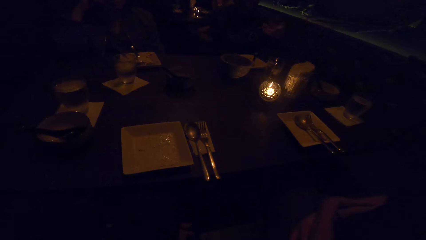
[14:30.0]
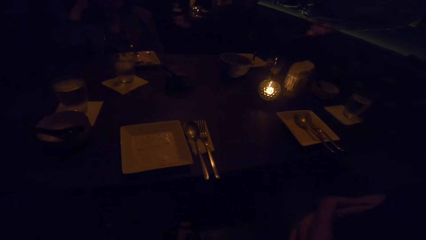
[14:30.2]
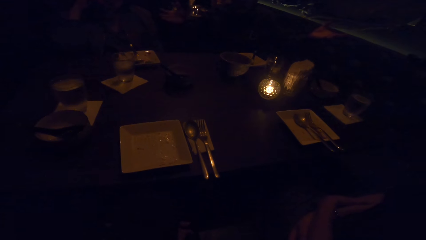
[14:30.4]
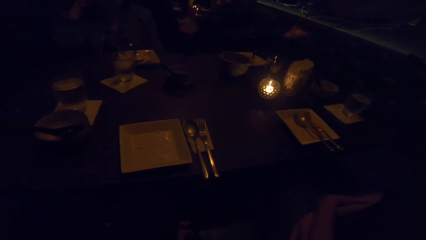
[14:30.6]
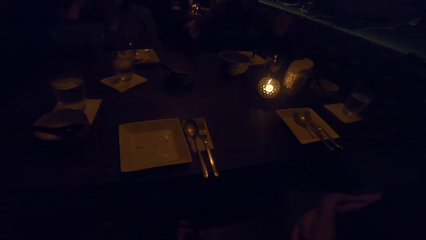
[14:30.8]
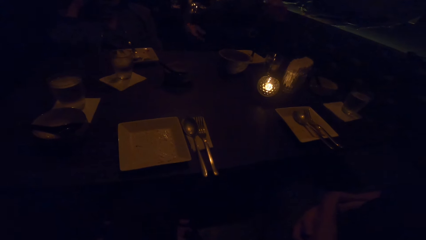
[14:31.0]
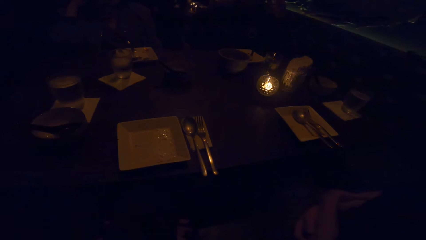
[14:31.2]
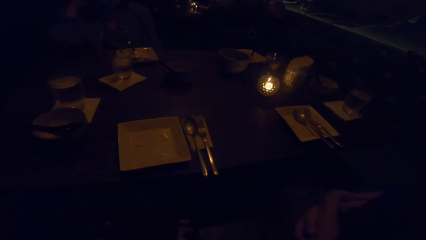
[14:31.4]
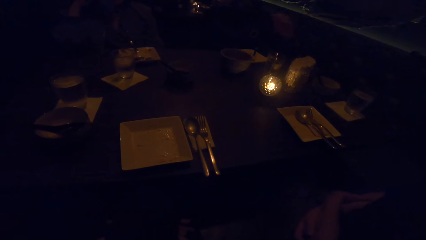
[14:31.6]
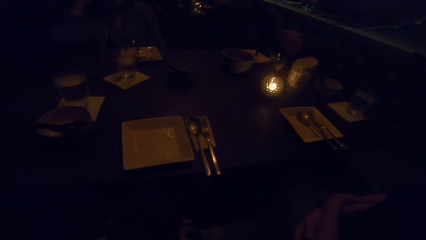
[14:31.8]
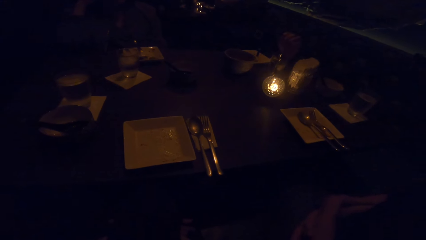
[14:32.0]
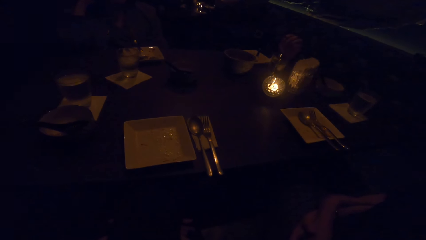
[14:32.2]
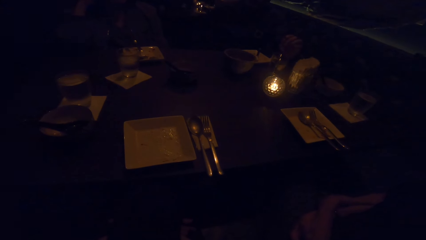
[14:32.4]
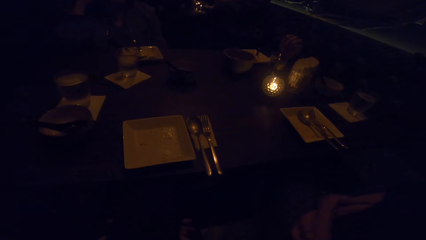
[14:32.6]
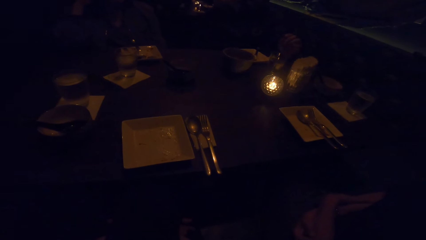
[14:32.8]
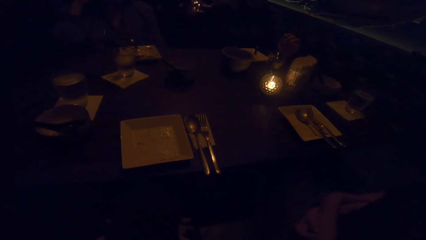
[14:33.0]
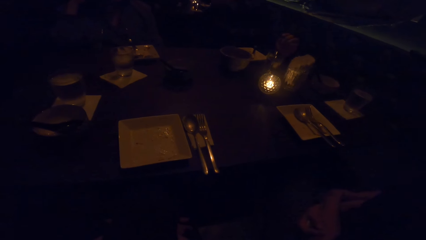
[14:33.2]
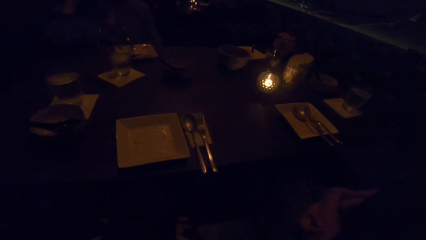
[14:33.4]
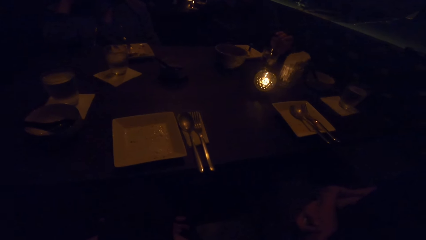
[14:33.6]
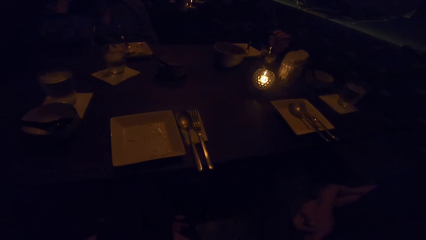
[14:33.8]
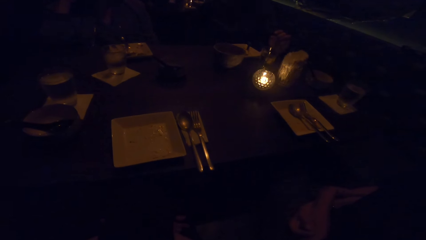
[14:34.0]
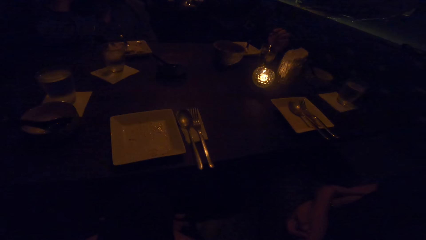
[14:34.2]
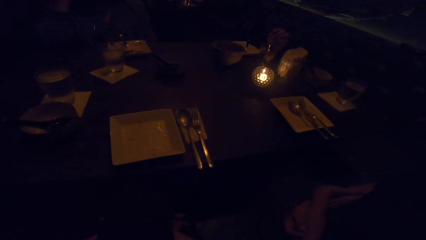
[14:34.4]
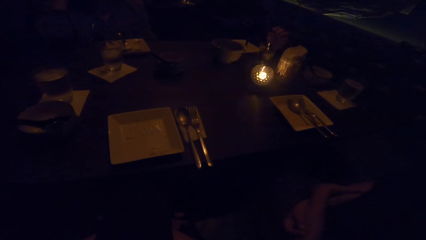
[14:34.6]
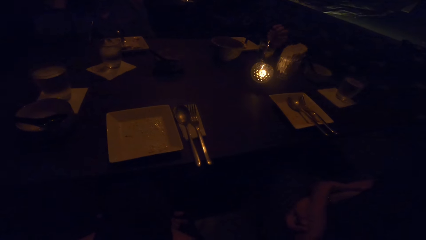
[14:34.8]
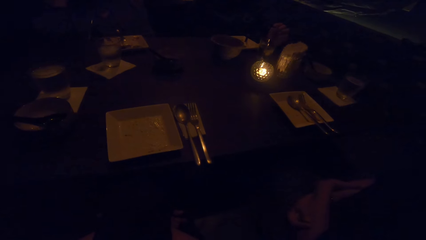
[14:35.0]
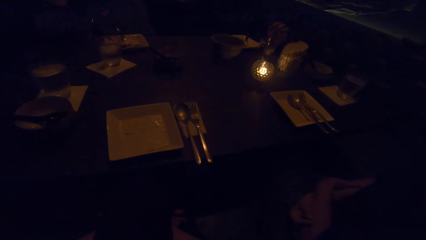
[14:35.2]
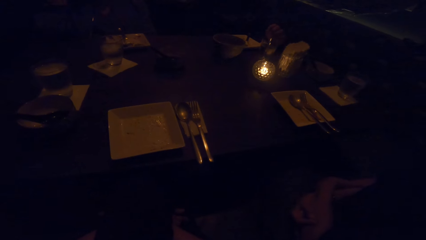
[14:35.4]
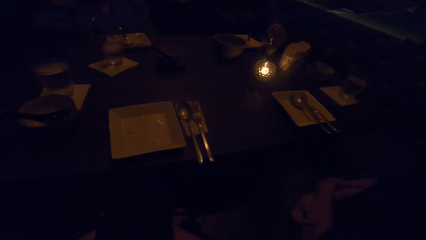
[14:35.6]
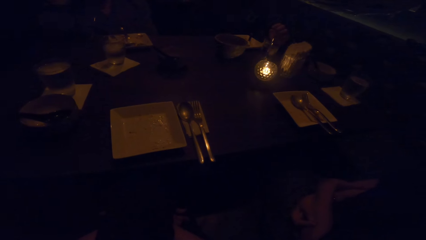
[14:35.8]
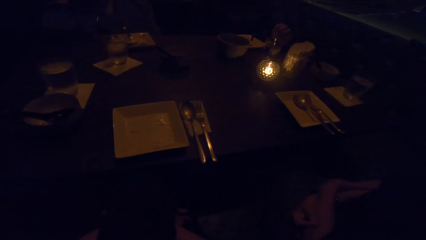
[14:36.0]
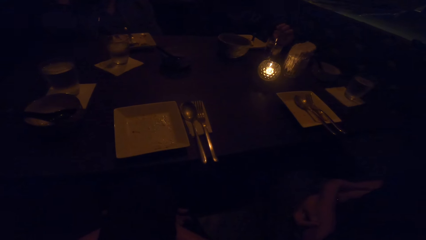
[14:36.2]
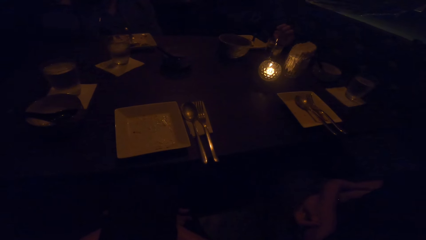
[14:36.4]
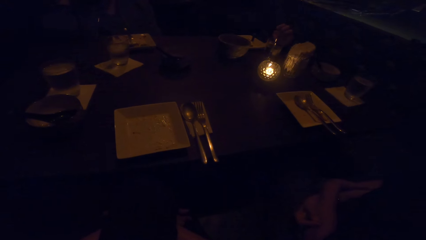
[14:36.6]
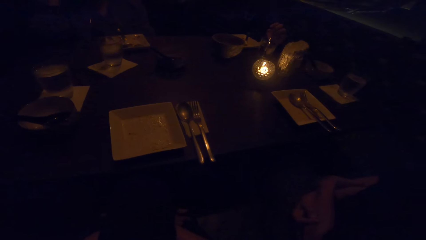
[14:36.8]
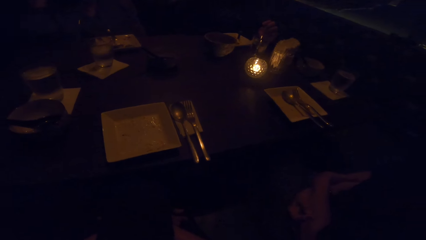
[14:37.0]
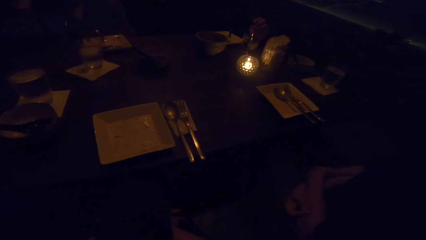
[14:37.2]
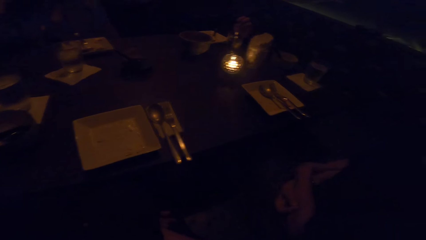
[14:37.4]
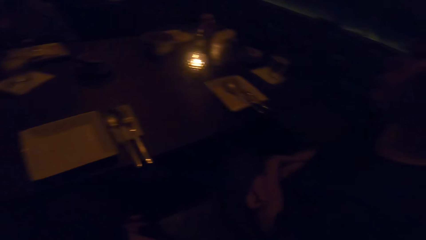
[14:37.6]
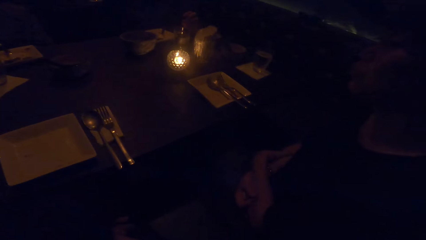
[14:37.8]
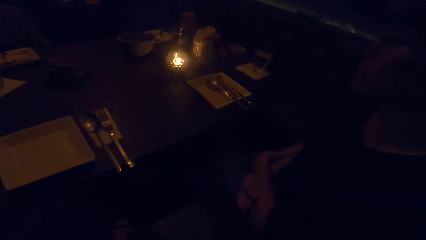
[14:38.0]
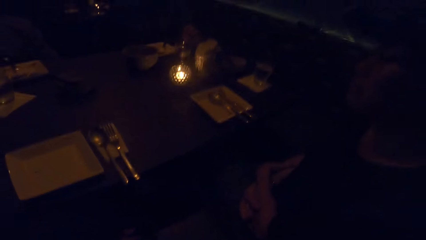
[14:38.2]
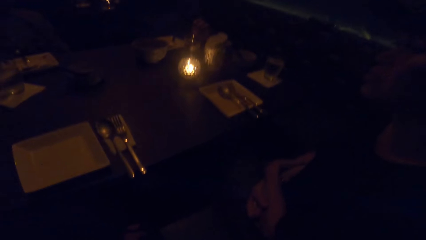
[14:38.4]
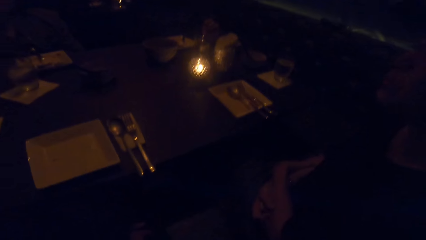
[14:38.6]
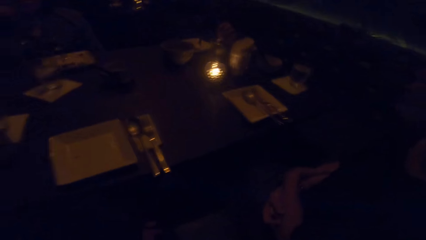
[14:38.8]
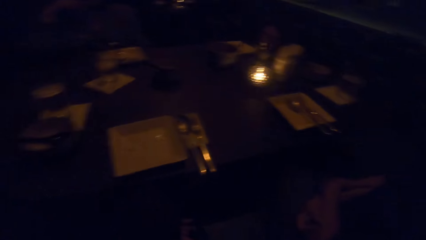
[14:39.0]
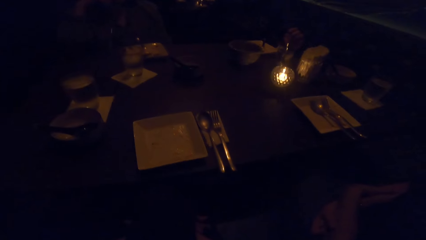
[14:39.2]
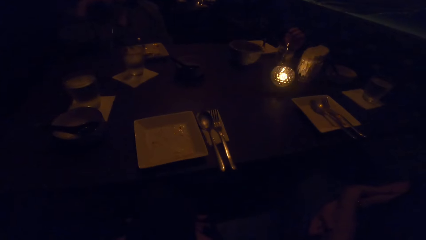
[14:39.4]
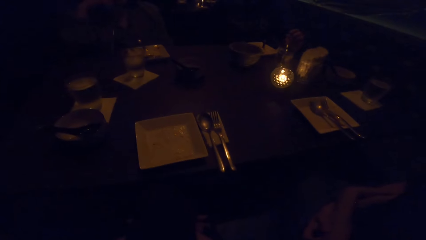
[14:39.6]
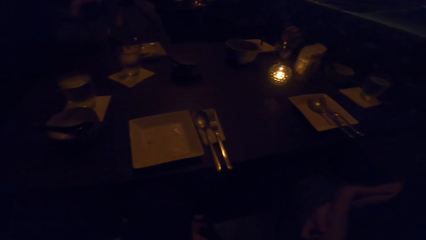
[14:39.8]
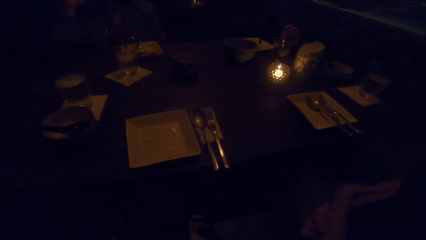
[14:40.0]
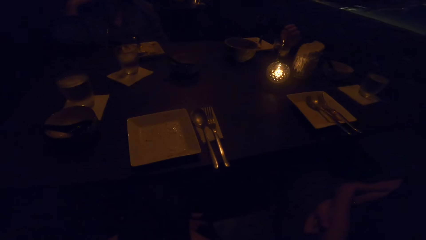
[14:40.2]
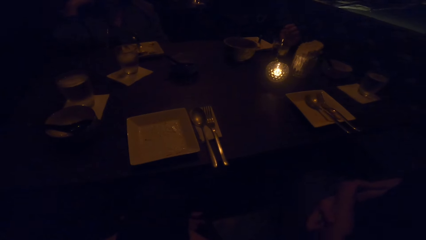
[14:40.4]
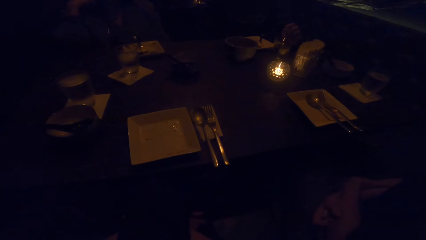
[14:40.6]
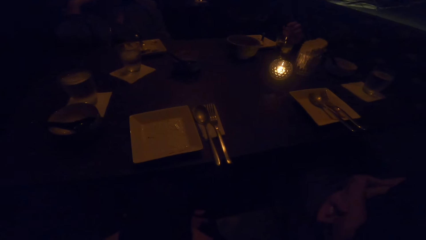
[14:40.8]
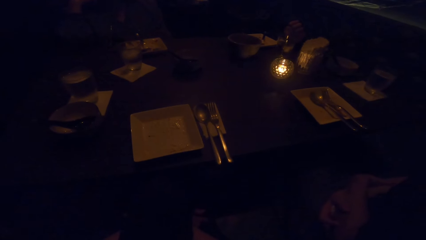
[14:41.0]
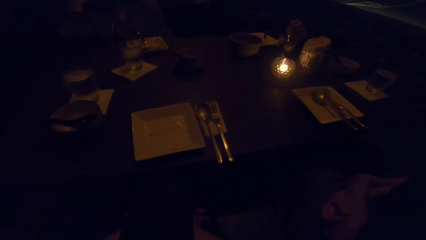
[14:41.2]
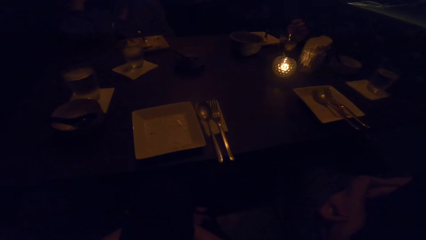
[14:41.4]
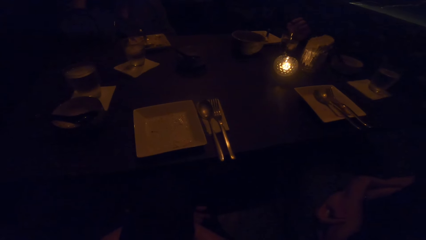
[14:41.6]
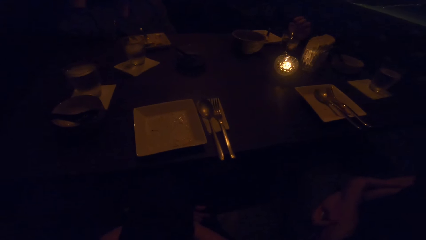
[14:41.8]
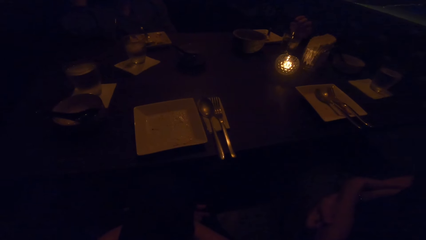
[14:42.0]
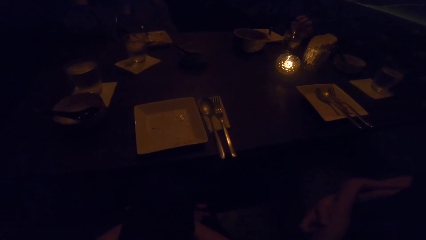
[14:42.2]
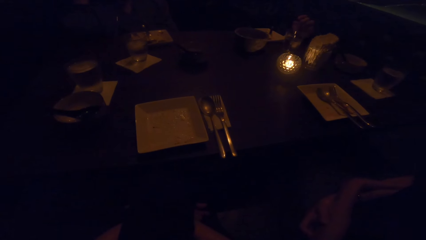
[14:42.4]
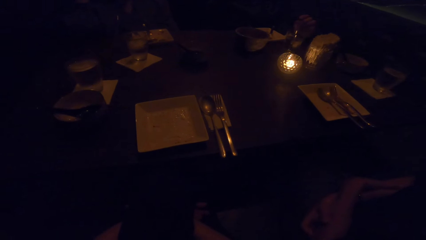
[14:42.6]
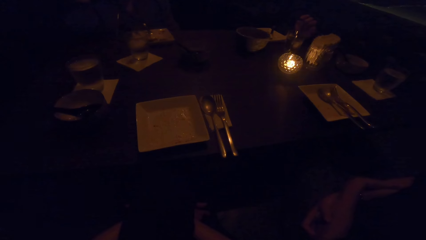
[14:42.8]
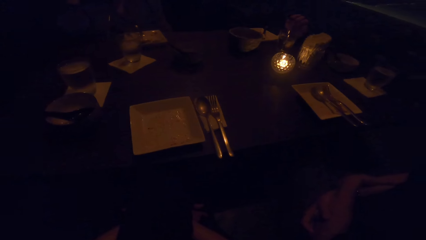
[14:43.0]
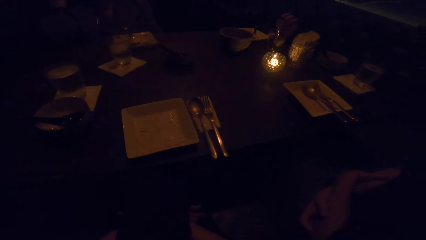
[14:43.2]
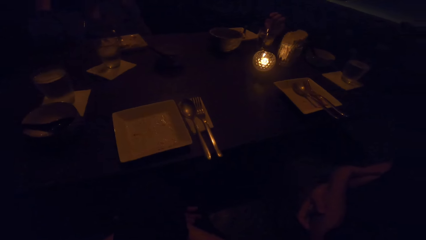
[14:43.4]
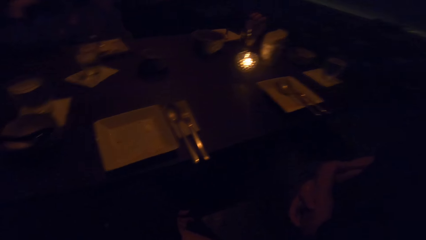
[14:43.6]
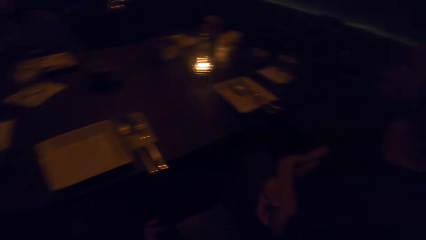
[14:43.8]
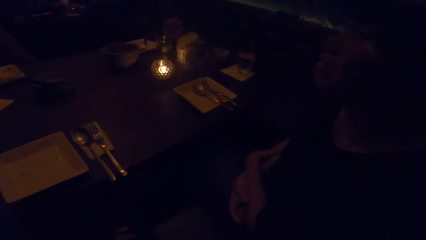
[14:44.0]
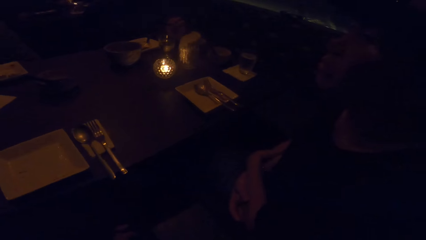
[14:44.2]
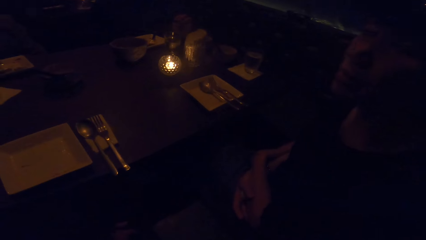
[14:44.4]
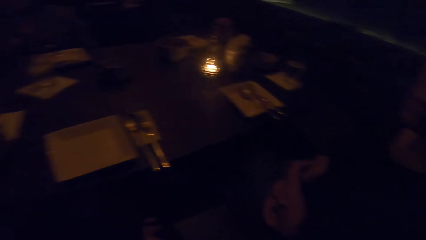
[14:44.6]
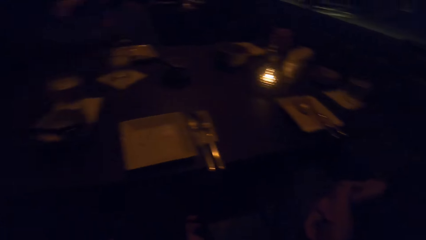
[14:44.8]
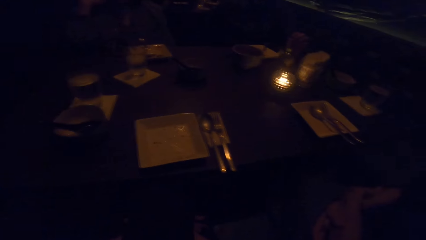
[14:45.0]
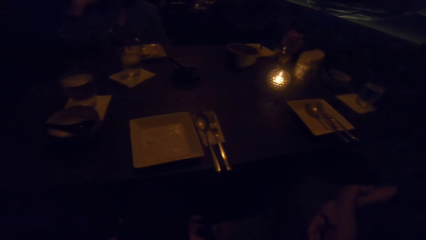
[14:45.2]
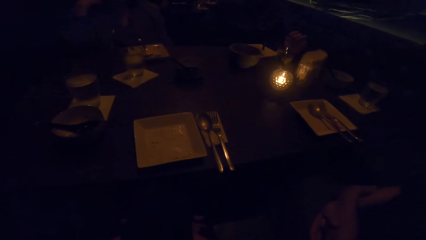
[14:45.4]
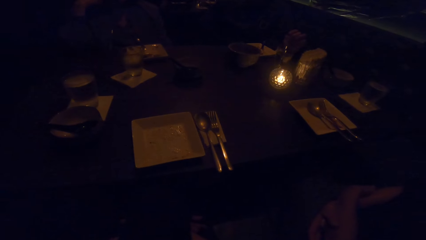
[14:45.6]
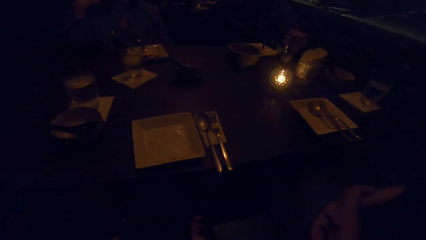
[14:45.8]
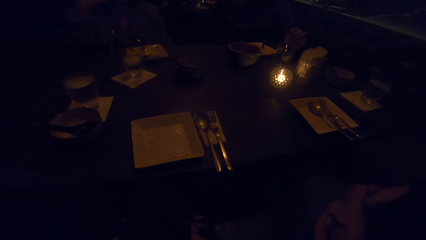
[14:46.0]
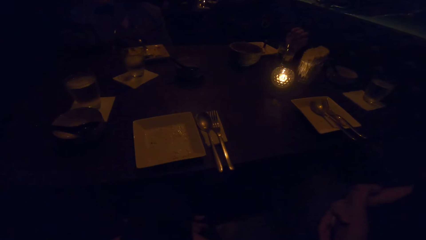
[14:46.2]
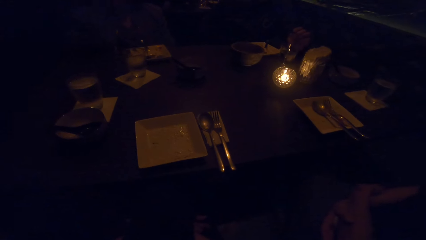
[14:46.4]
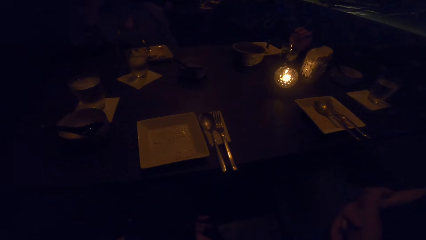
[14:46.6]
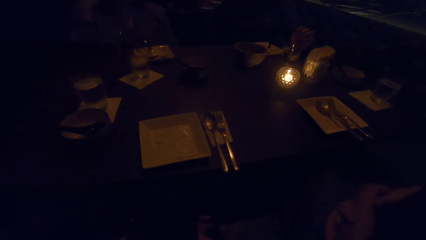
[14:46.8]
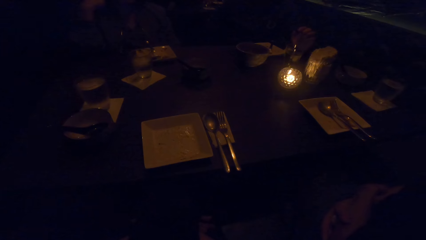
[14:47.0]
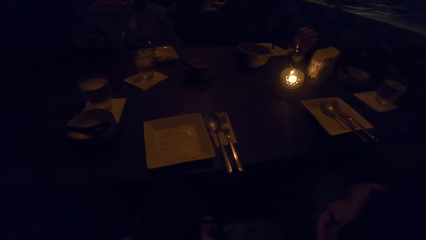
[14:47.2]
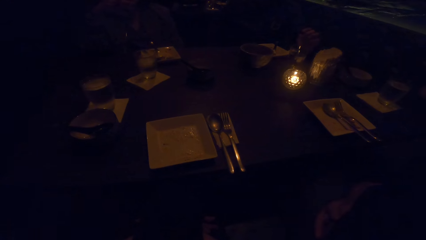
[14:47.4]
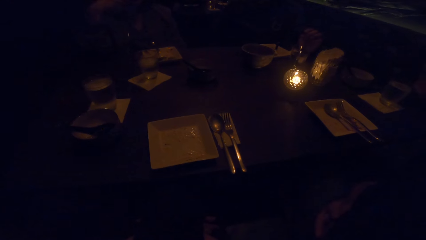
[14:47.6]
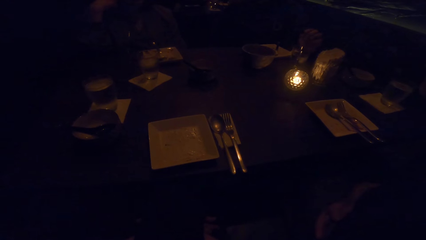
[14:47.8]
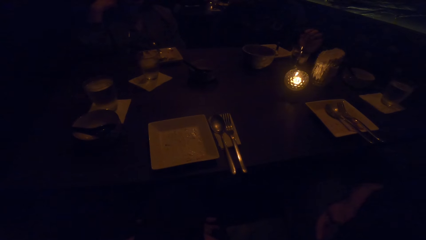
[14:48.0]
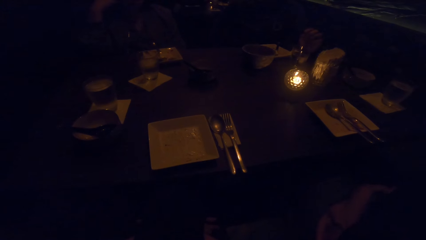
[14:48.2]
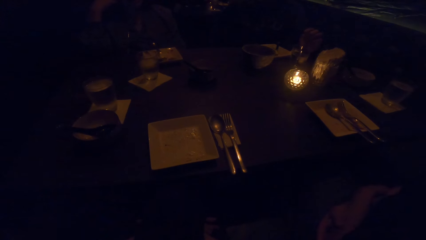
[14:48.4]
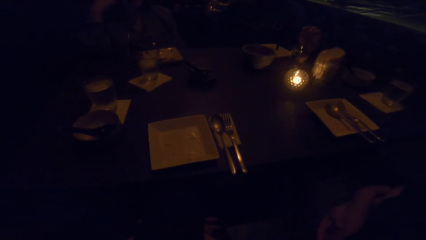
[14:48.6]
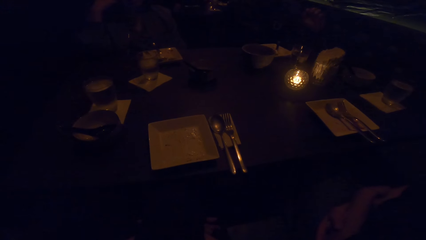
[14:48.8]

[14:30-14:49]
The camera wearer looks at a woman. They look at the woman again. The woman looks at the camera wearer. The camera wearer looks around the table.
